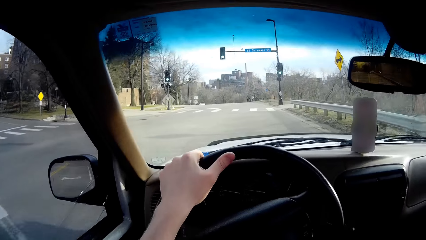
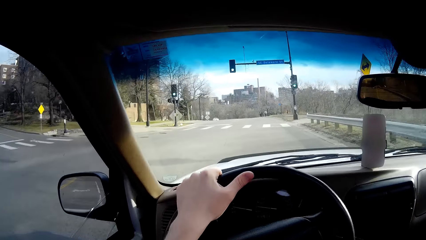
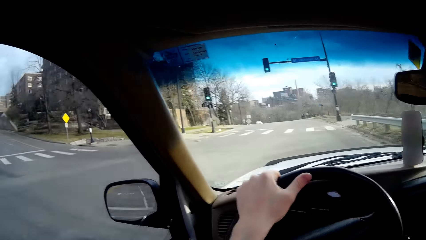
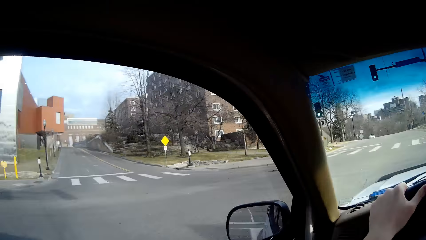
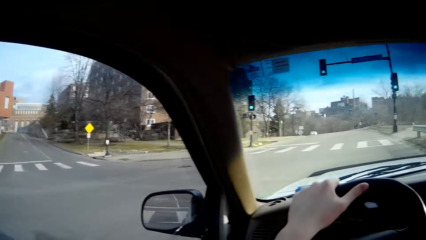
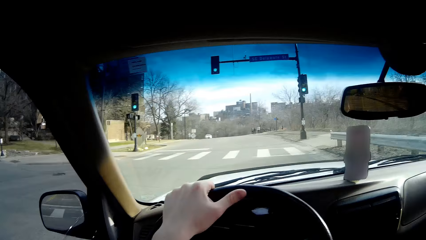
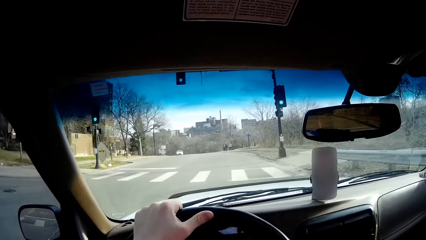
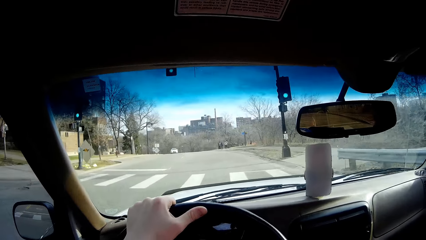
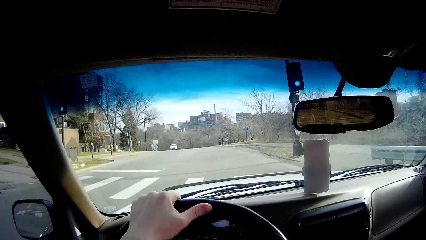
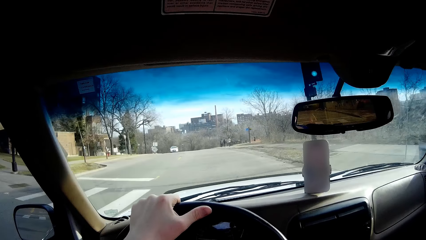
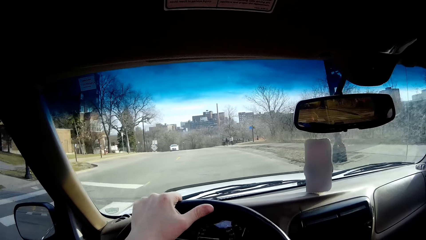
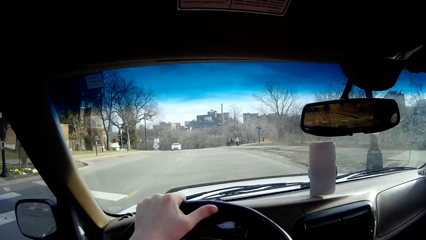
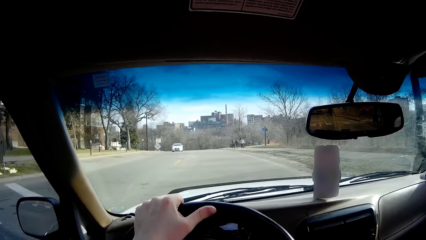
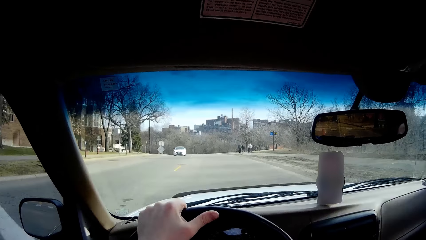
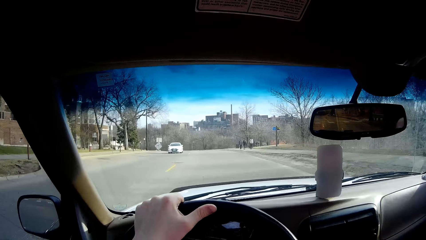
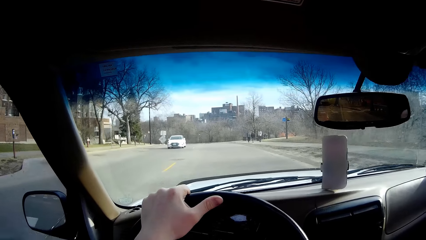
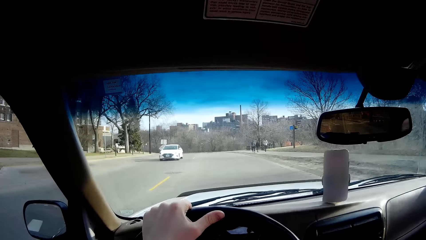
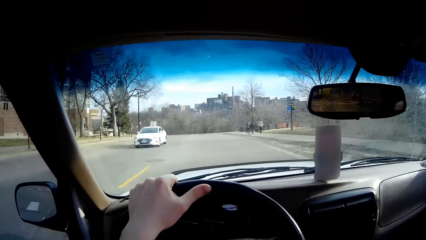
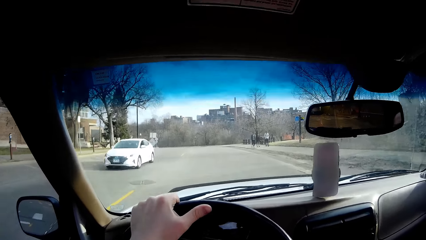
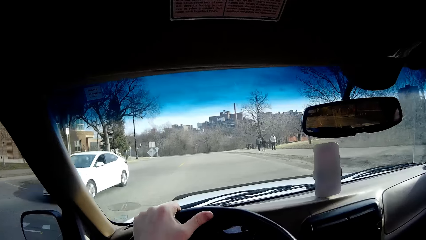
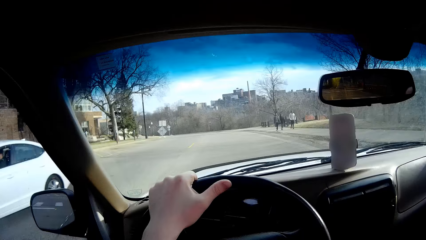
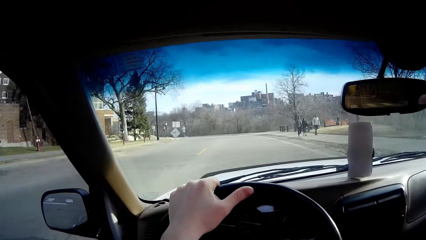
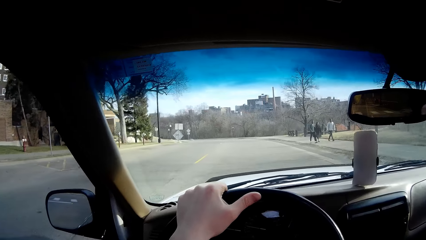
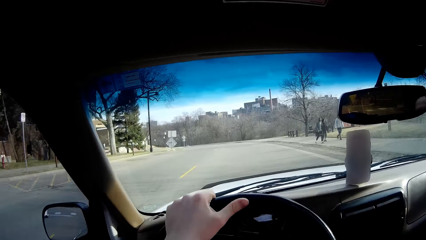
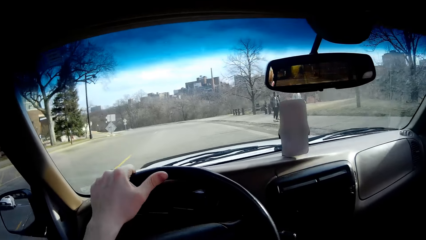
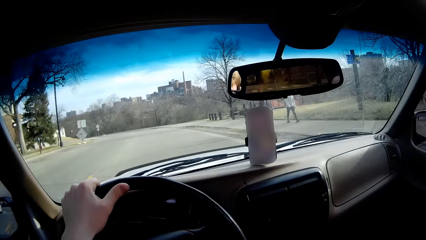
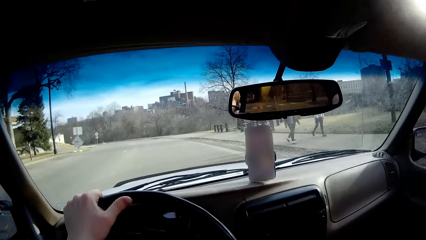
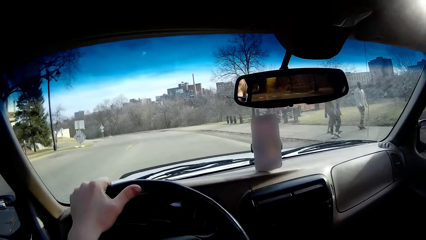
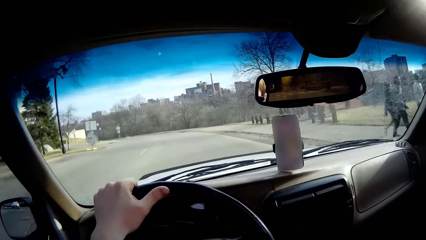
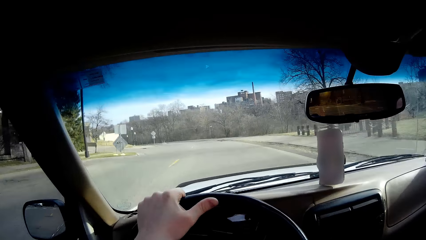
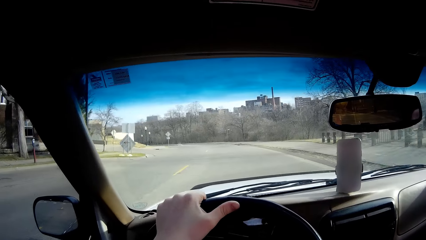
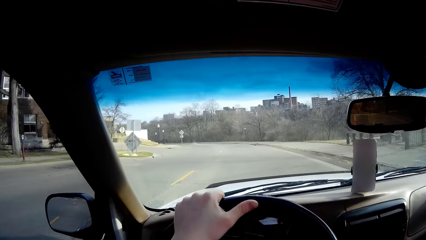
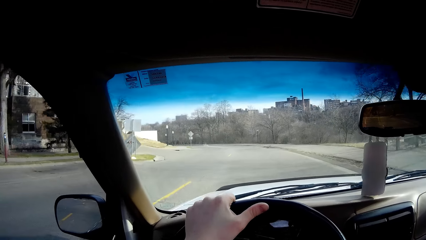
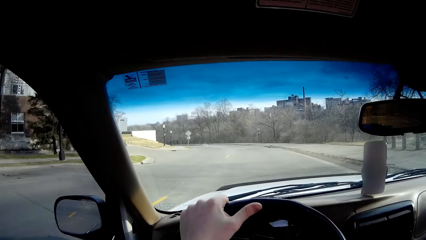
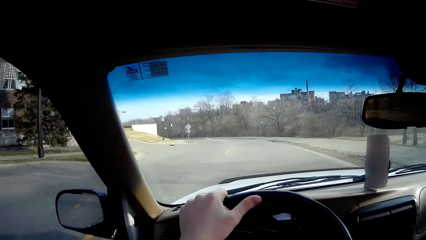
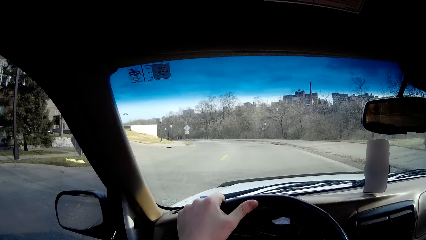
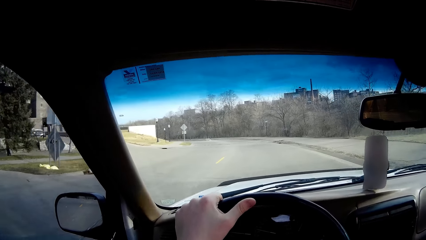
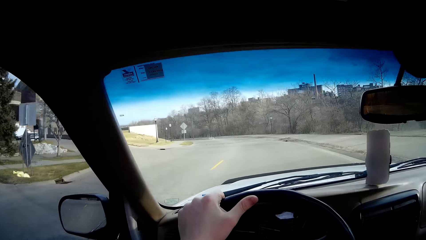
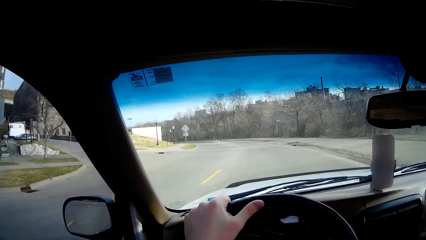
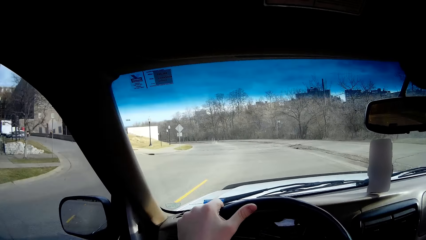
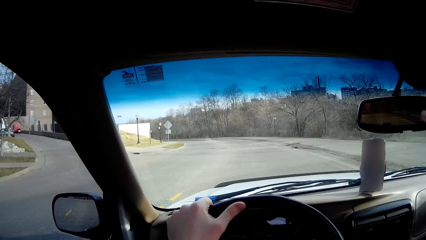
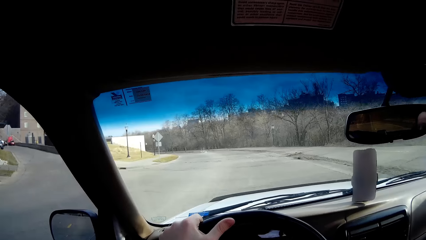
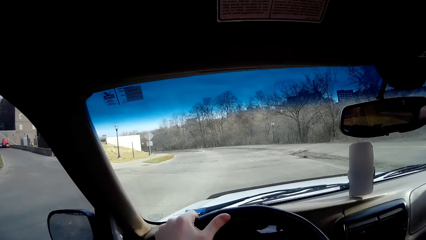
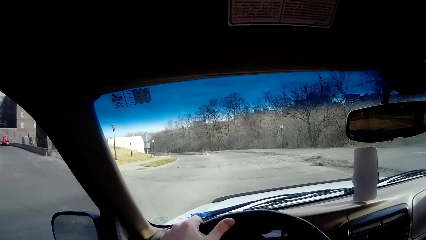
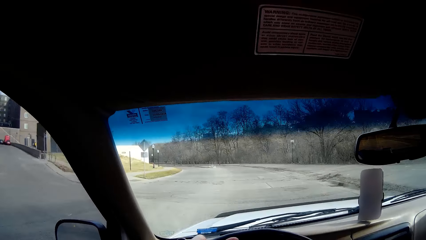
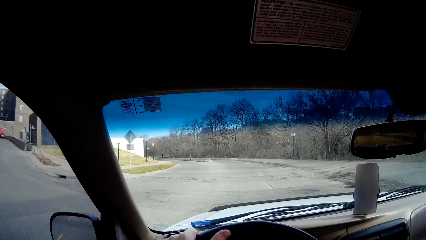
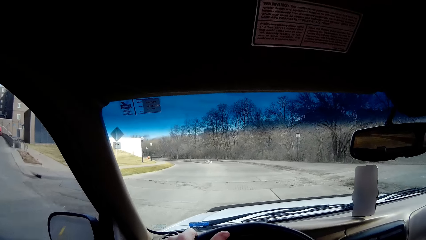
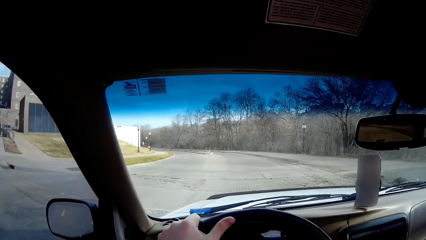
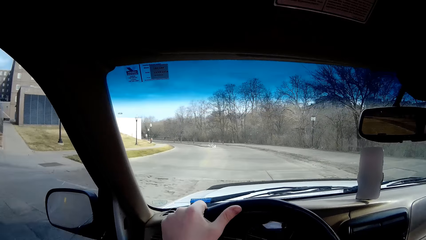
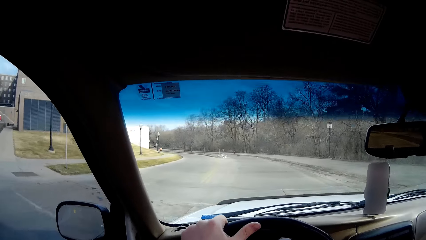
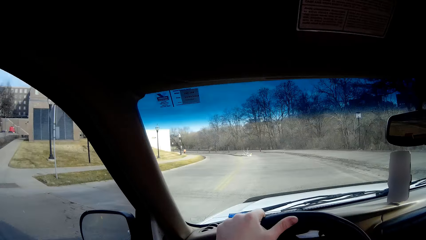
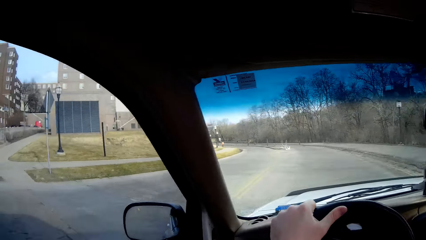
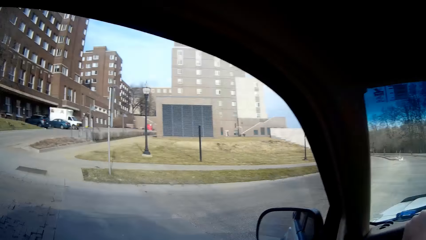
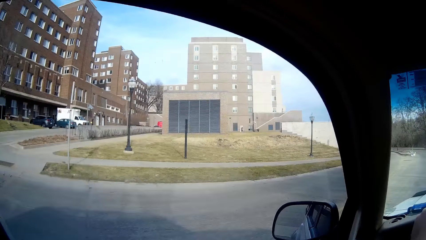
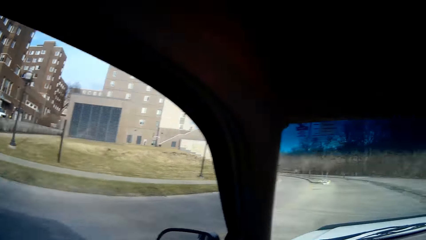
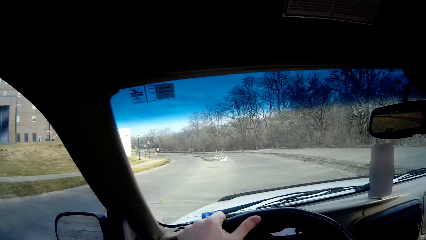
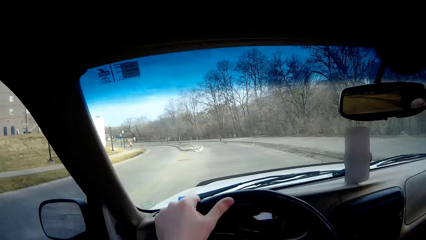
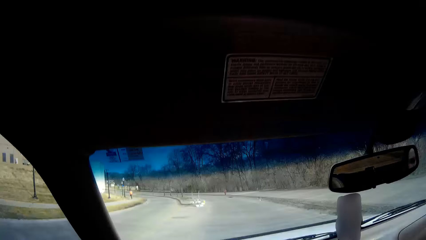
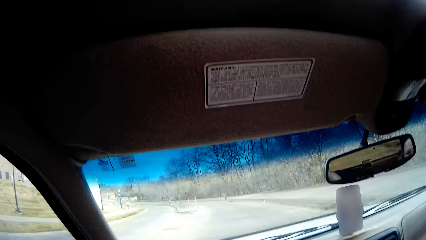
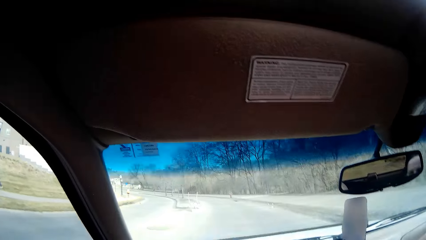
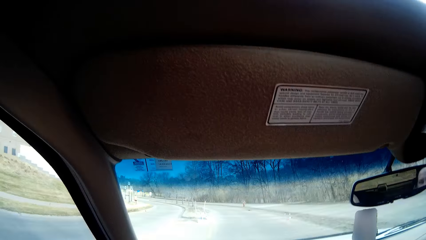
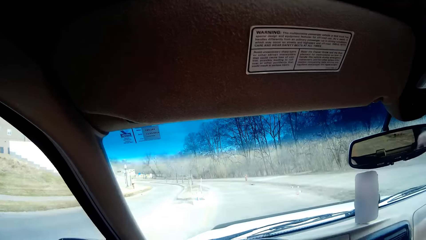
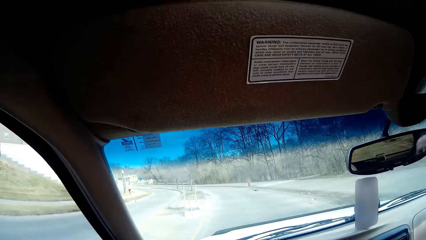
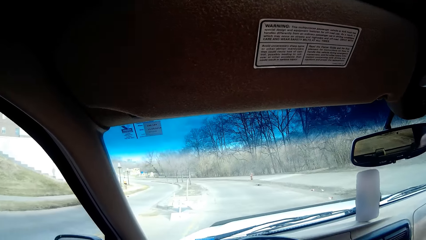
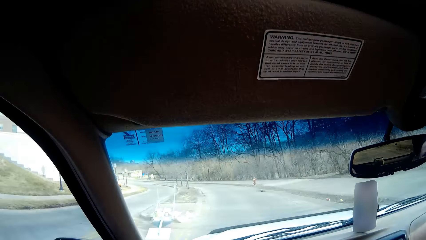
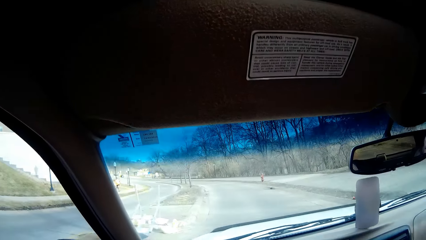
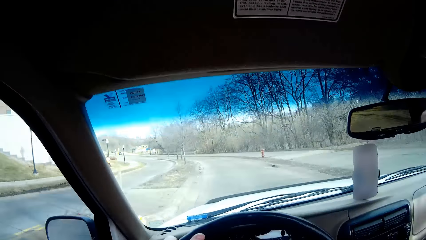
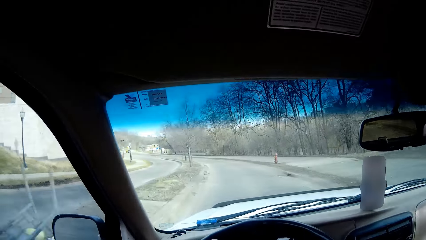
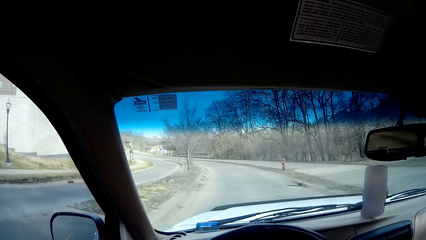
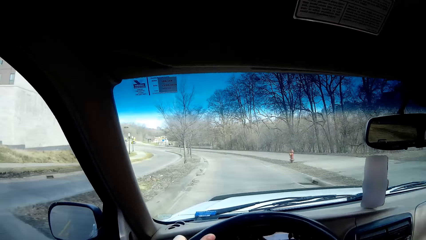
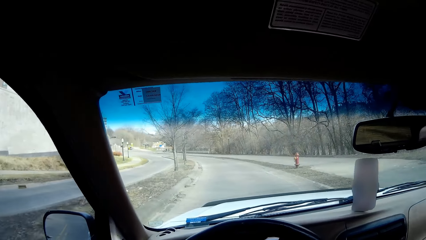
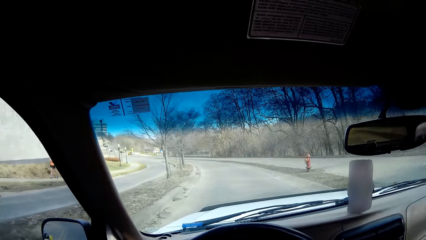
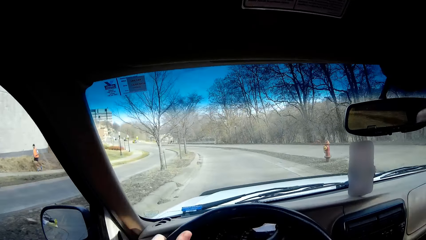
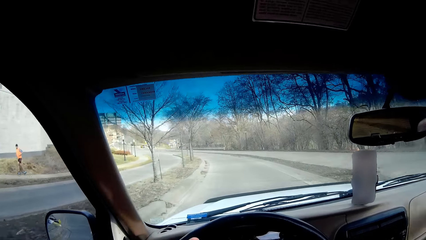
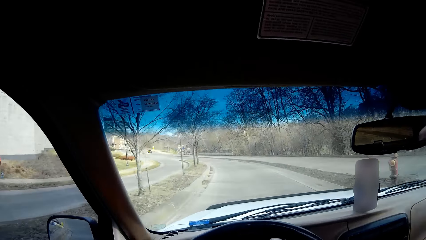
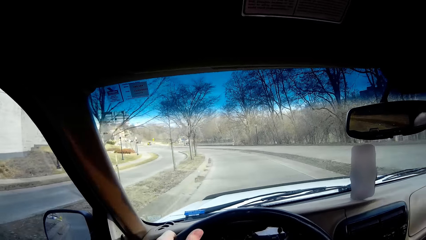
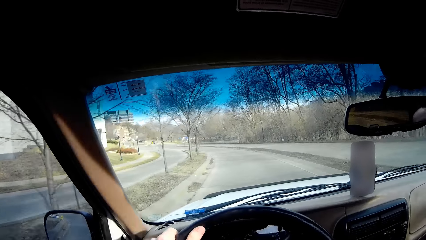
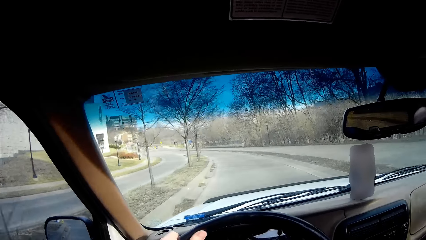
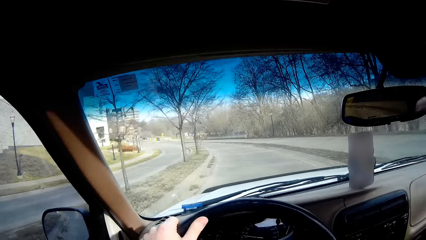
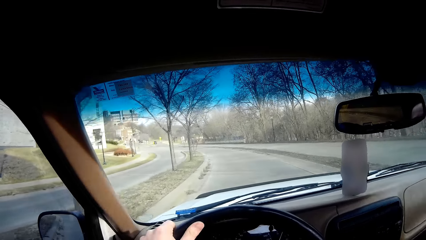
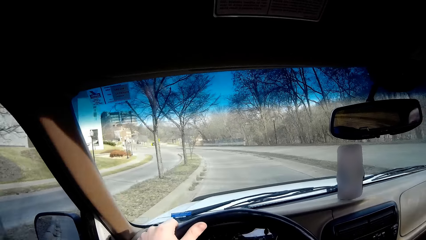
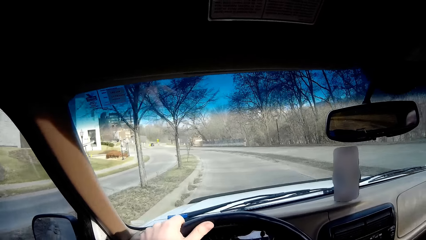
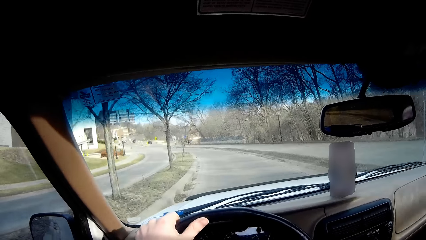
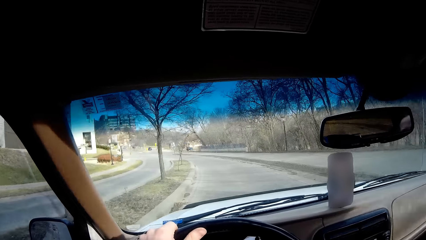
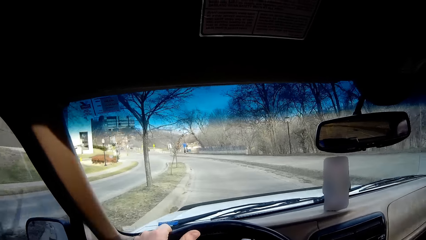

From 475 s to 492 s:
The camera wearer looks around. They drive the car.
